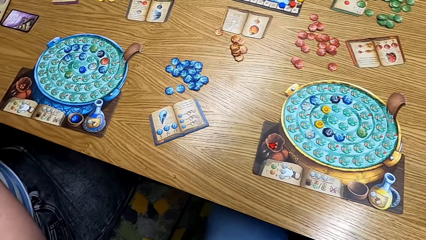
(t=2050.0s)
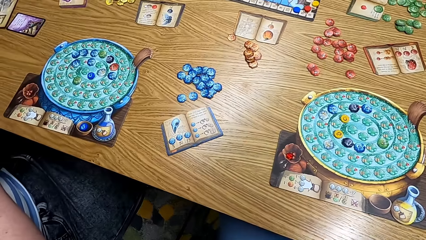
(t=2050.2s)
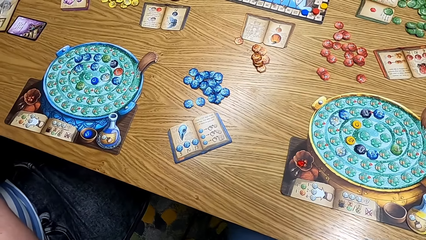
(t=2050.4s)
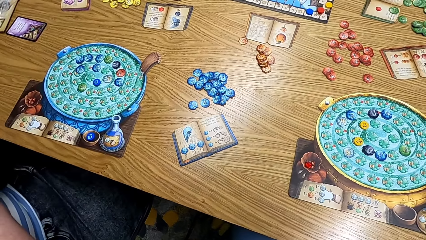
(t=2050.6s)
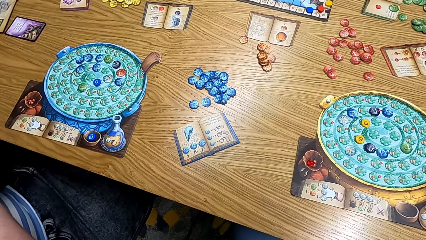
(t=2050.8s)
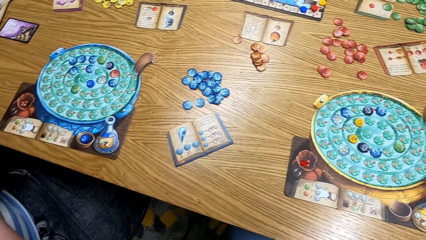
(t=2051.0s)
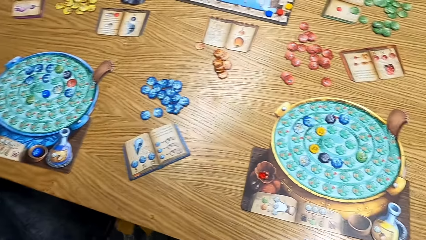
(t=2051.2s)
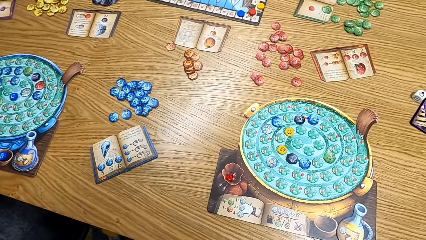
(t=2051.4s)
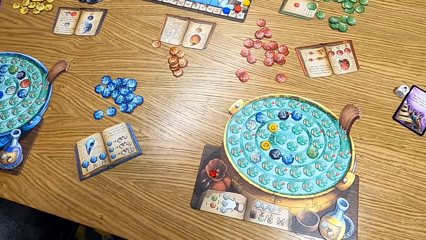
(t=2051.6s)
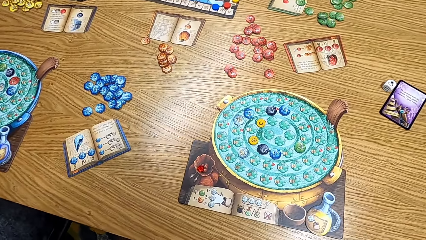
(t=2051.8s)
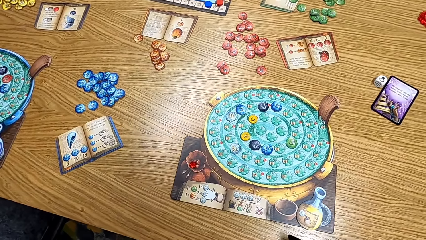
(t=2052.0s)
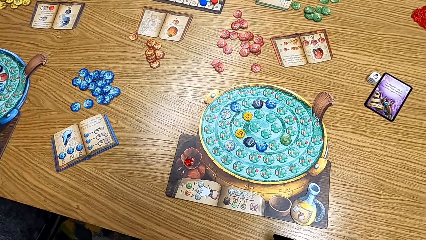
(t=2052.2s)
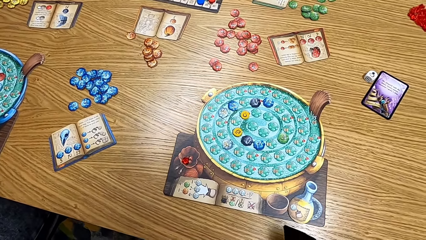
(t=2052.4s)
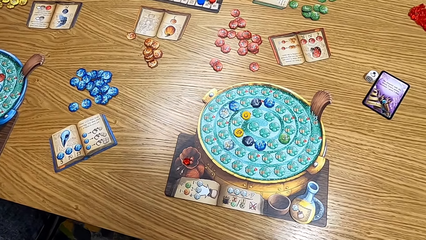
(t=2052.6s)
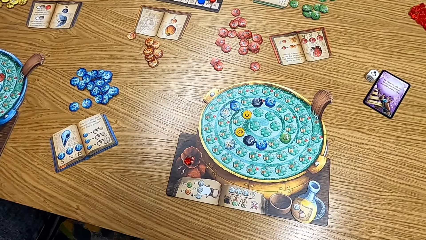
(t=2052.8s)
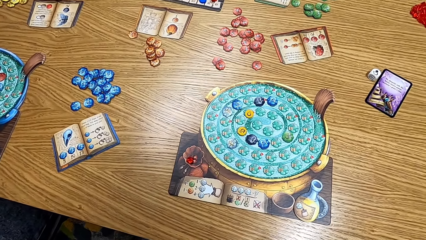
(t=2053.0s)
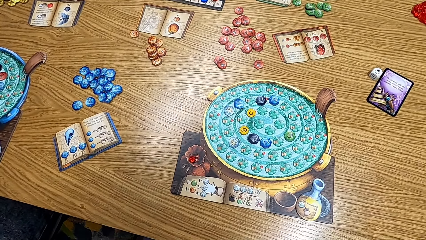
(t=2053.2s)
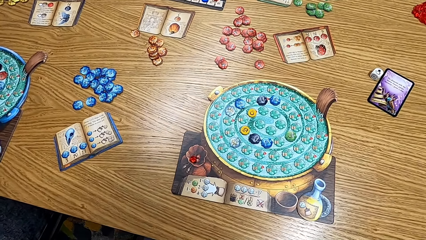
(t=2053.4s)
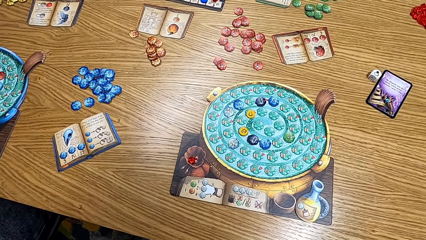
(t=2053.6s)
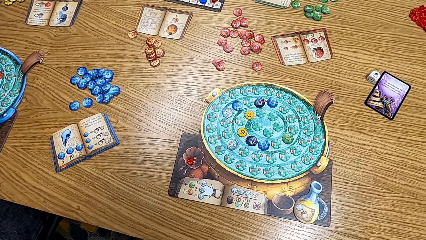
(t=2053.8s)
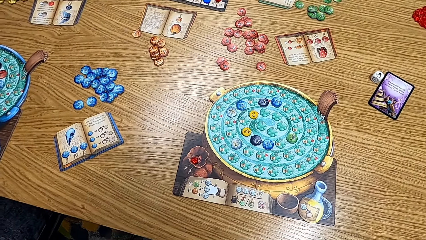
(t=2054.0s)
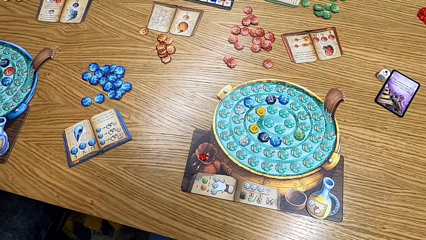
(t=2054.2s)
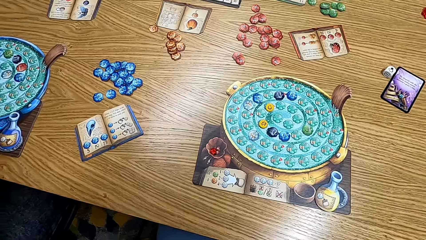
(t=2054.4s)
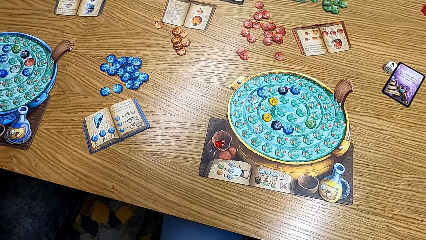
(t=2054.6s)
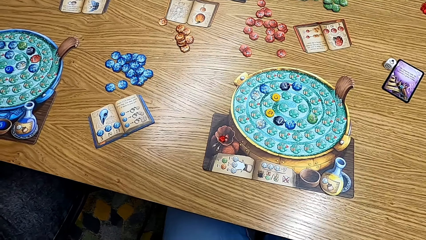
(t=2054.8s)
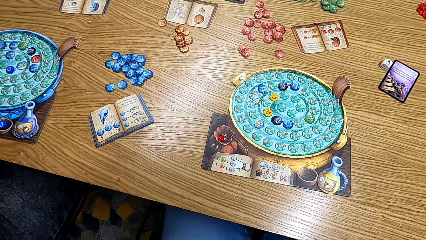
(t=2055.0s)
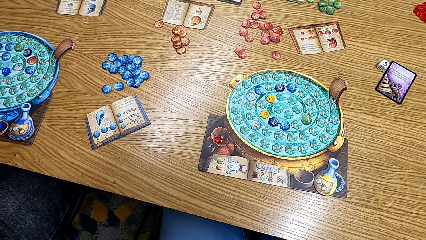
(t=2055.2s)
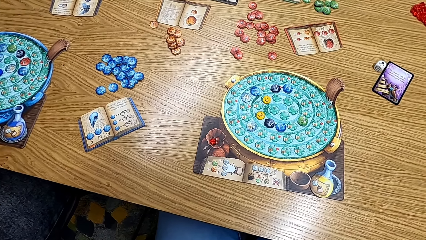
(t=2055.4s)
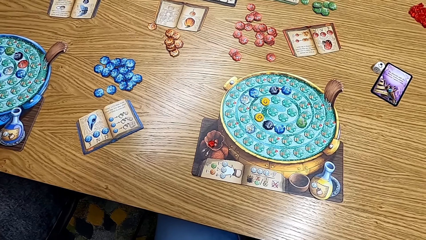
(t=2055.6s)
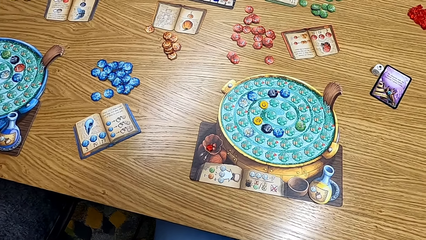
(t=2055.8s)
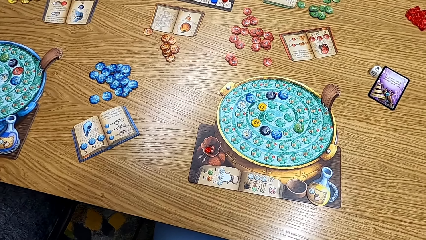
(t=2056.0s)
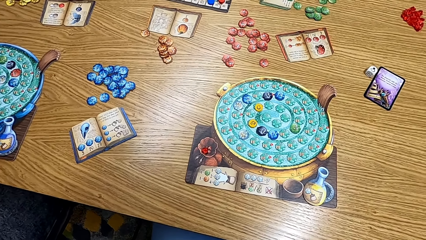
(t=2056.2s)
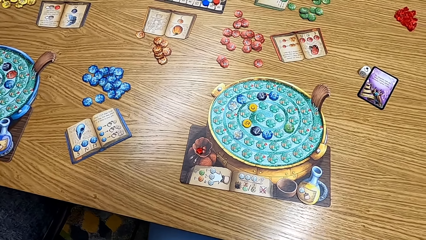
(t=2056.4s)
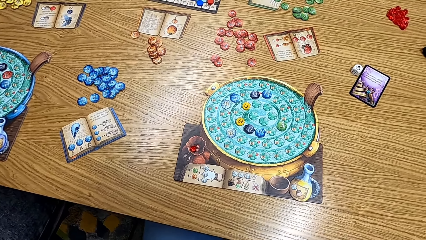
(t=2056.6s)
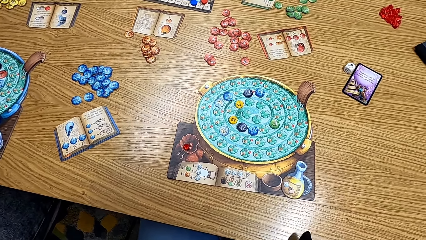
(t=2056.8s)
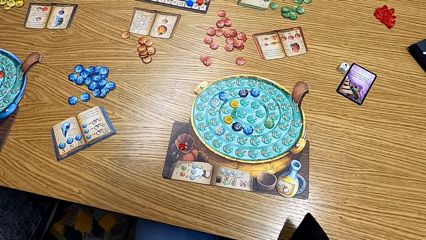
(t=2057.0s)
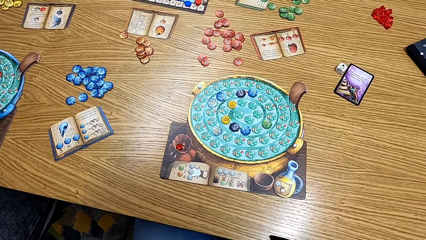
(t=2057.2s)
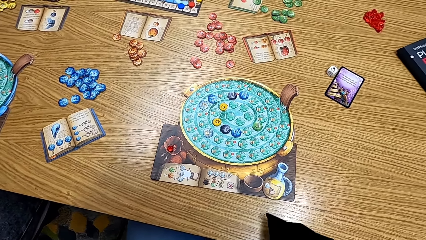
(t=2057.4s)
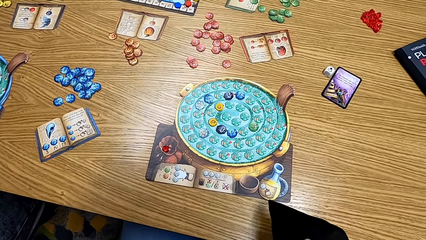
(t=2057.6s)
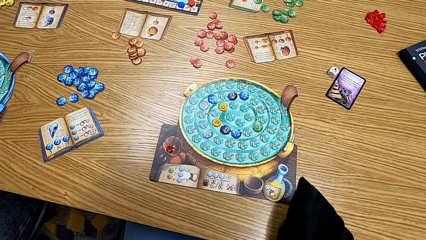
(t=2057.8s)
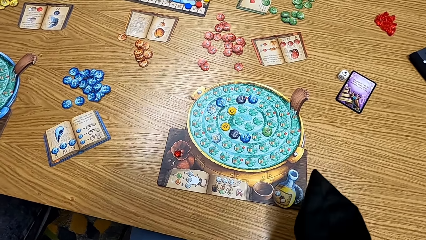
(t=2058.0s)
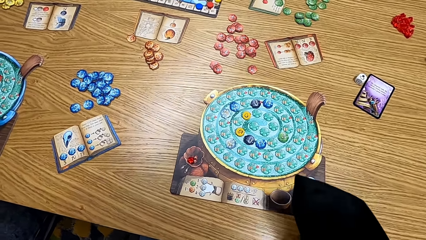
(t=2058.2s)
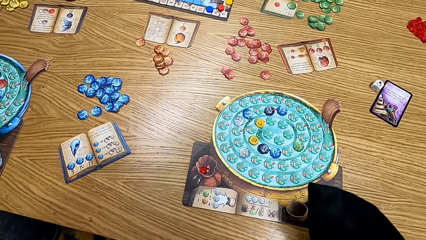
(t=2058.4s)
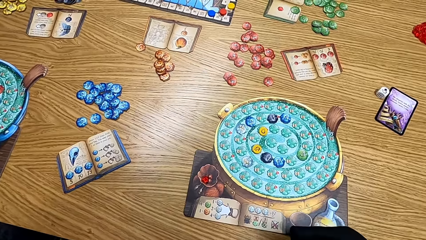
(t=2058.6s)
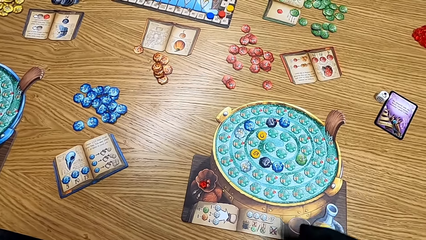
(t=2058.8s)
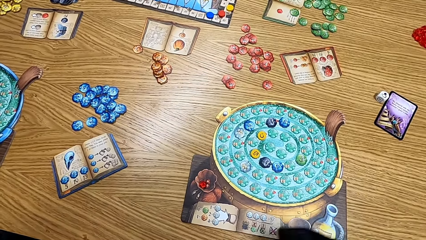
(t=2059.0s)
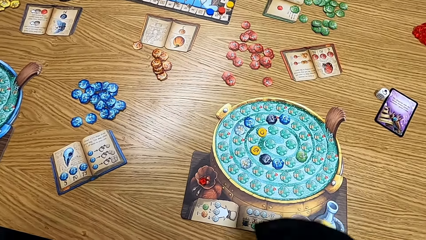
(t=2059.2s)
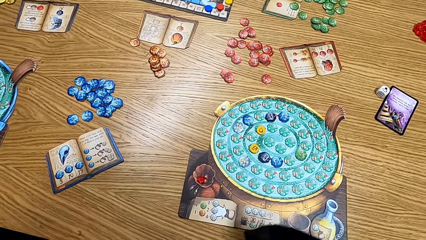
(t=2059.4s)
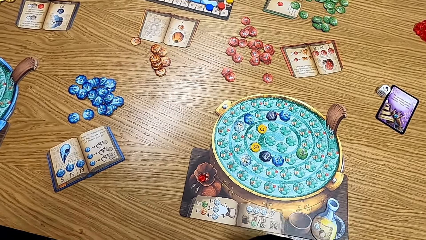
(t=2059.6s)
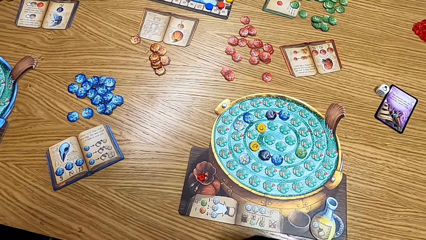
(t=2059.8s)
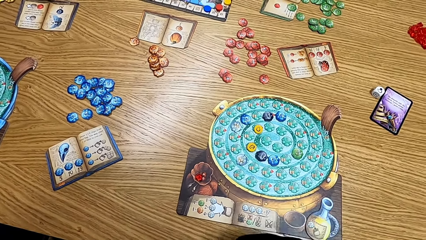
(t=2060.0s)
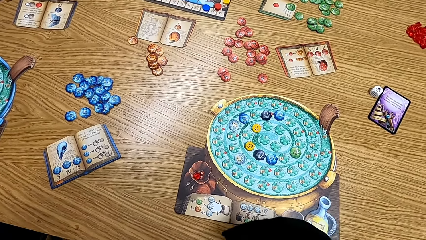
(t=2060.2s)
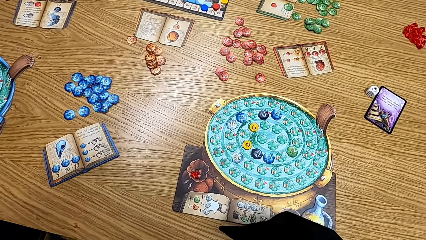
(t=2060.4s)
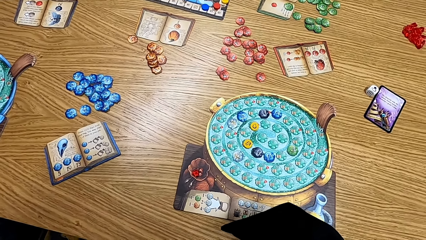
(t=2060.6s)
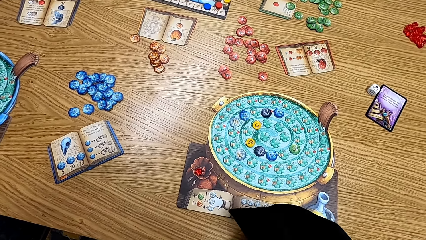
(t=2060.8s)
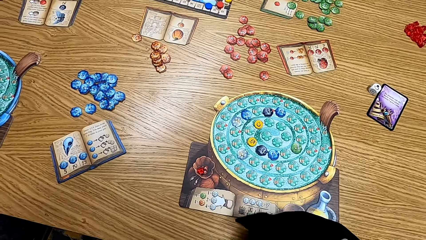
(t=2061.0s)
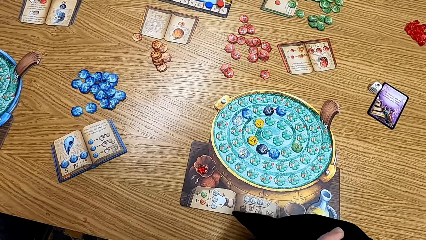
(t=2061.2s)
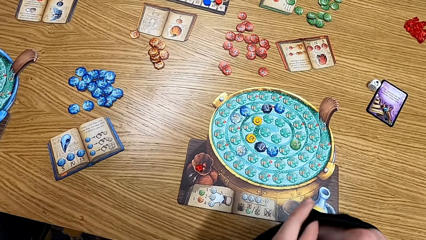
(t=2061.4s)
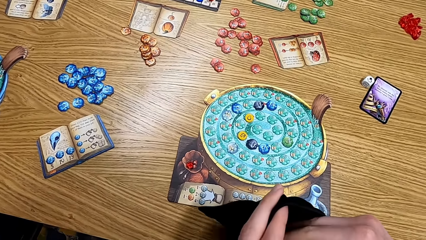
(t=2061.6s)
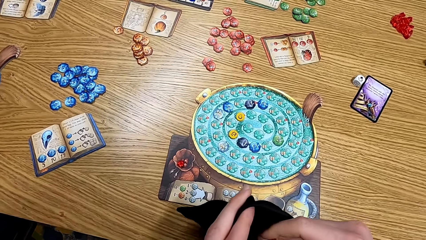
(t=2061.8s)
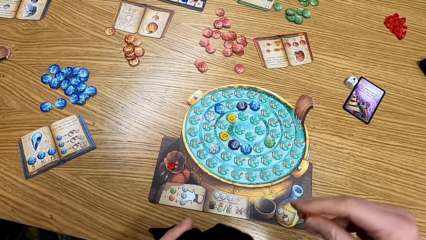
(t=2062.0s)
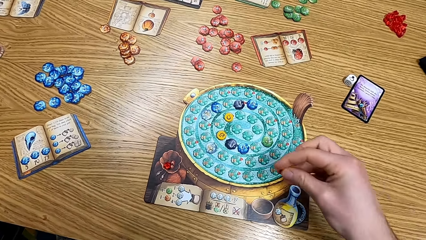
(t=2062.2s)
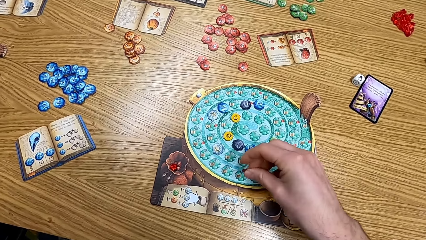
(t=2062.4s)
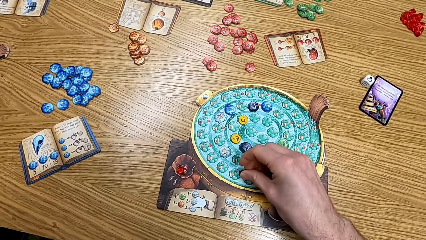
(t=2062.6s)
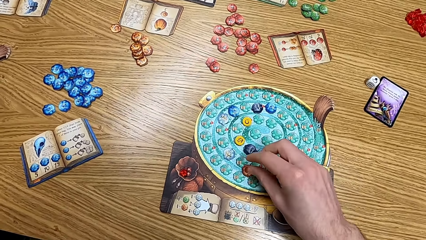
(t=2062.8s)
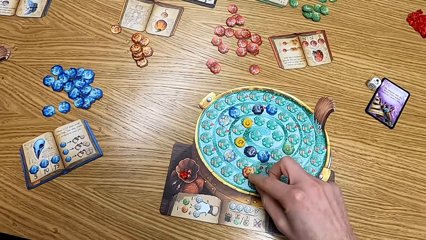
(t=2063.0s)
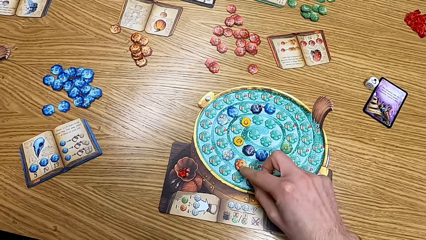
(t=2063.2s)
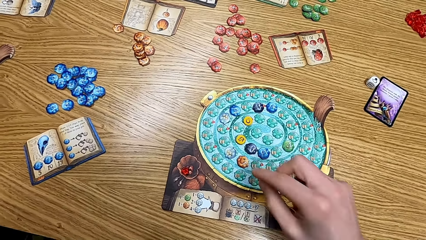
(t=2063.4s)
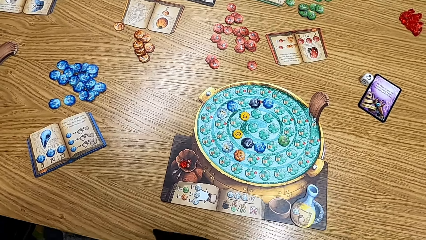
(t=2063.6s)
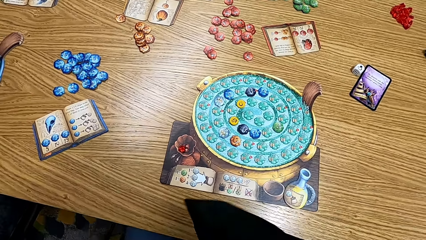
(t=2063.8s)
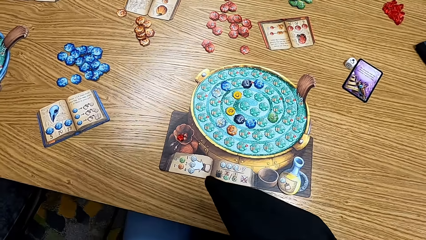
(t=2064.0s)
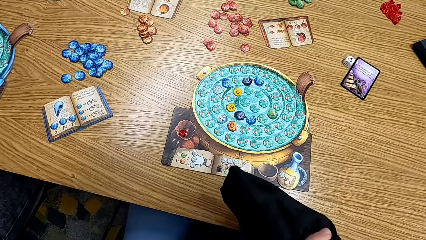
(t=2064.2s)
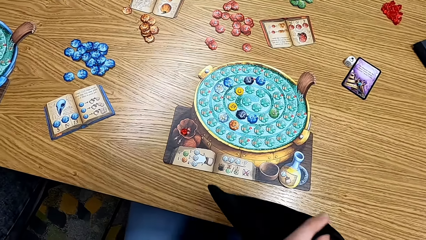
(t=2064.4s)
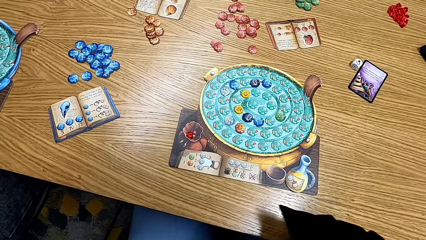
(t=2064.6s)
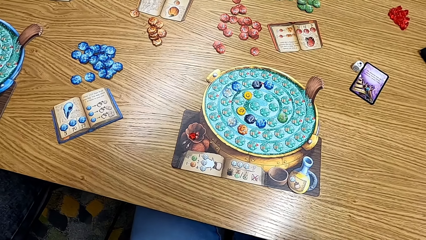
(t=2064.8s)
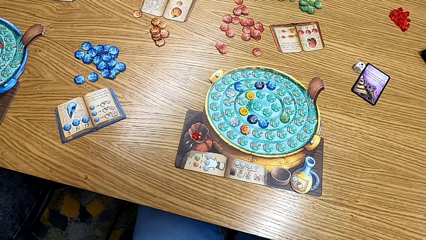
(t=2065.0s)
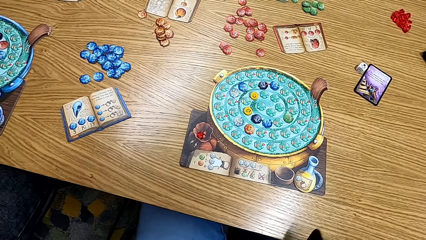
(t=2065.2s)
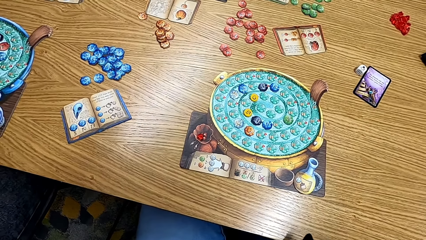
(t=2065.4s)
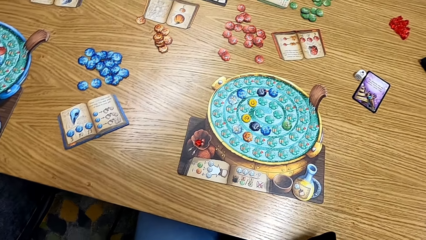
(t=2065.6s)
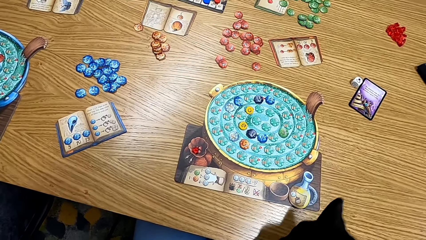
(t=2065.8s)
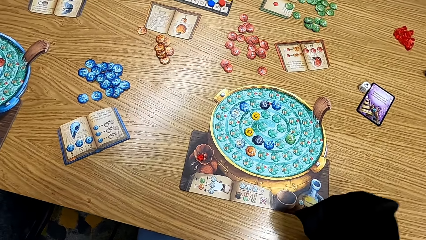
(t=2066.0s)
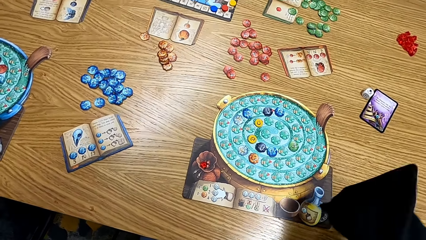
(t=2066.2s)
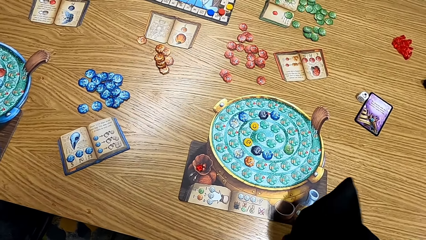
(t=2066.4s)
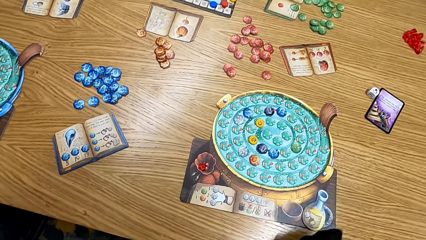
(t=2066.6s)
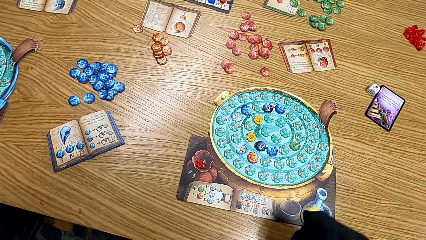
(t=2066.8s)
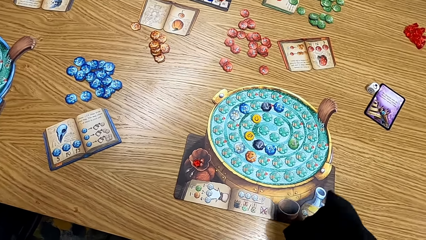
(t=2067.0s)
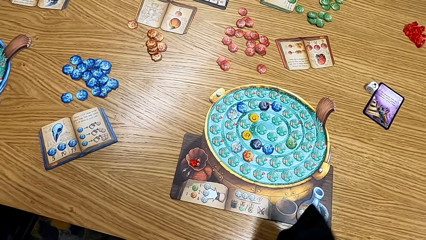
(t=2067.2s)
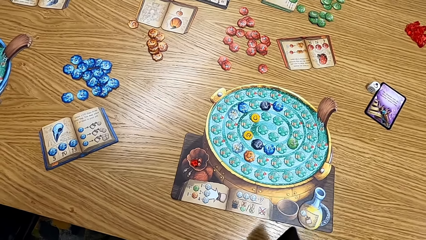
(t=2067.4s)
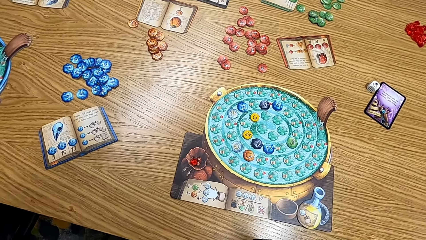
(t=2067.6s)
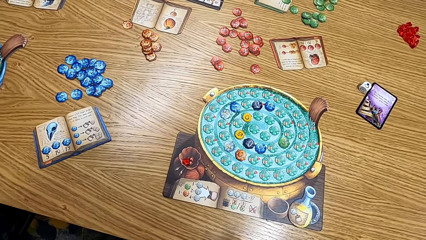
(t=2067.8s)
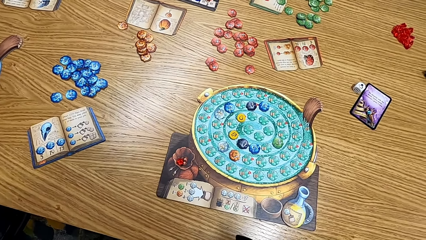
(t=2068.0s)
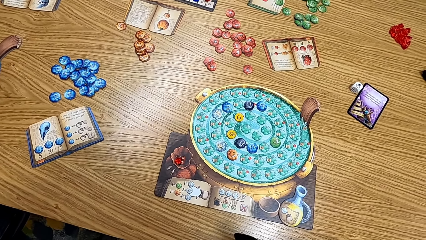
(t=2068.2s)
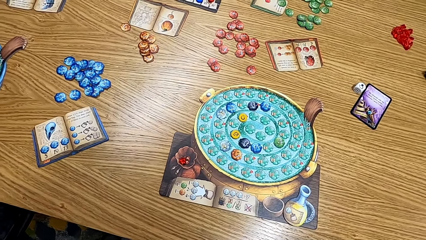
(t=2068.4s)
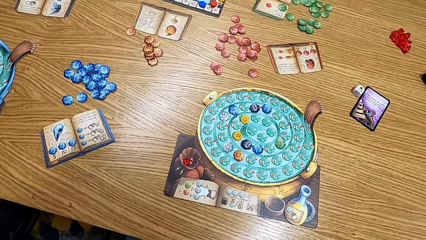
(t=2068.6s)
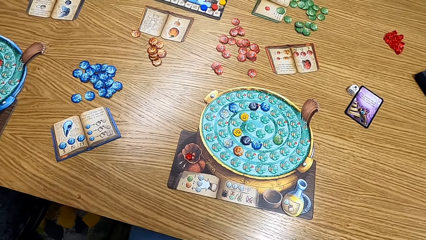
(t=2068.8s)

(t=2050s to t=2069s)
The camera wearer looks at the table. They shake the cards in the bag. They put the cards on the table. They play the board game. They shake the cards in the bag again.
